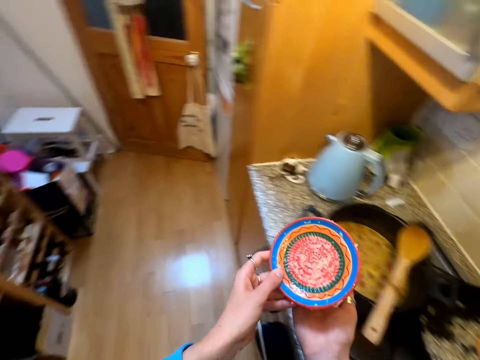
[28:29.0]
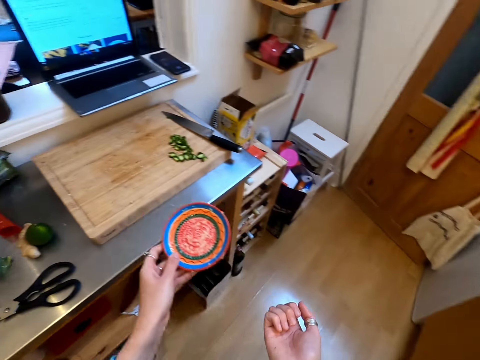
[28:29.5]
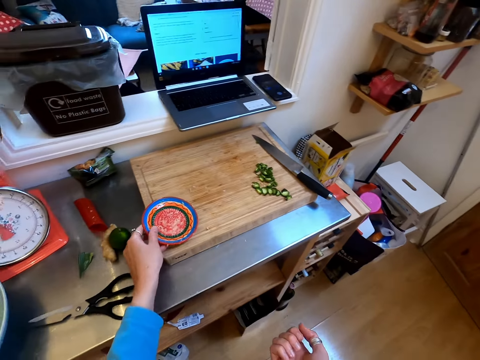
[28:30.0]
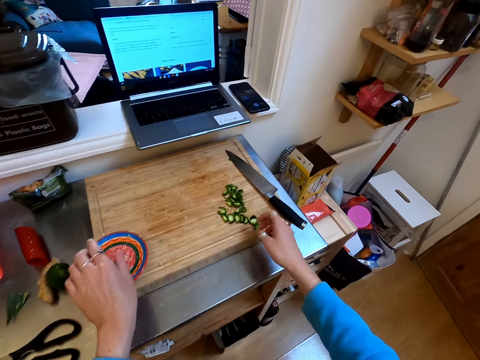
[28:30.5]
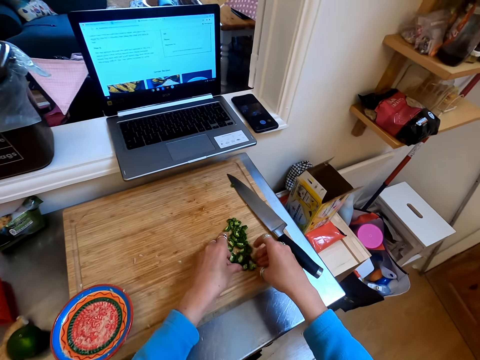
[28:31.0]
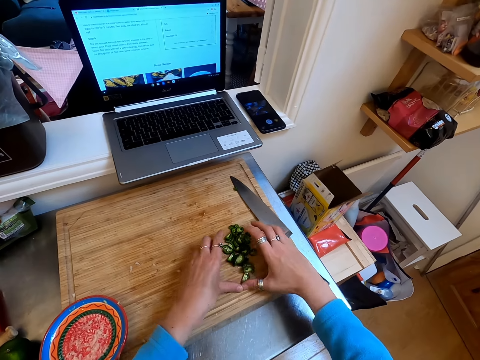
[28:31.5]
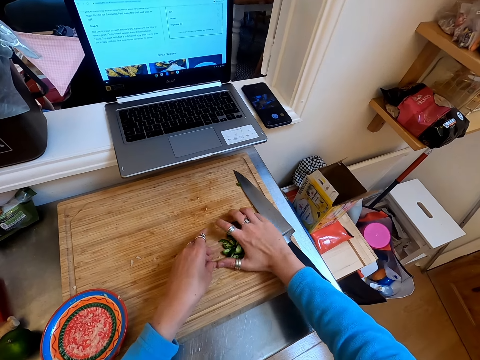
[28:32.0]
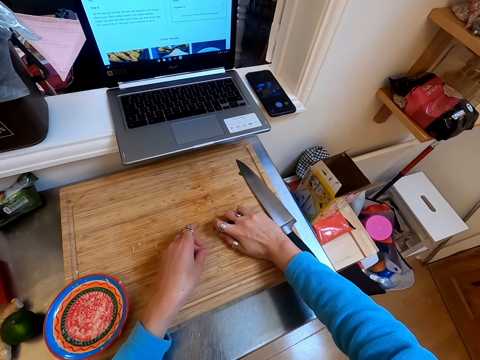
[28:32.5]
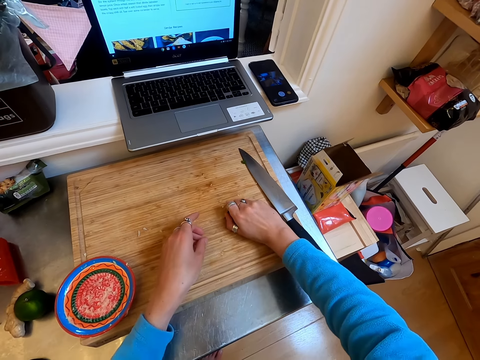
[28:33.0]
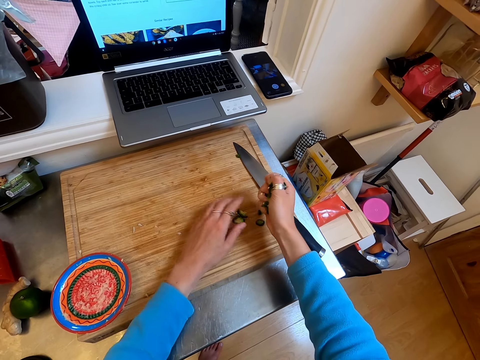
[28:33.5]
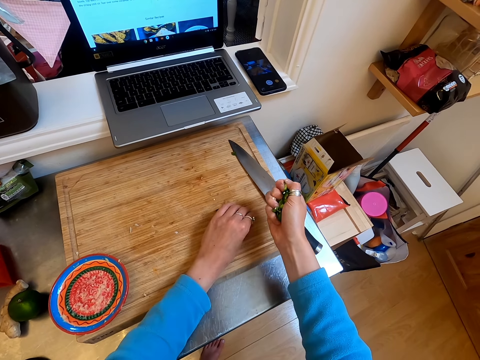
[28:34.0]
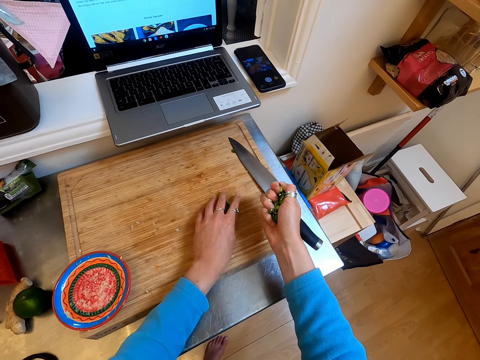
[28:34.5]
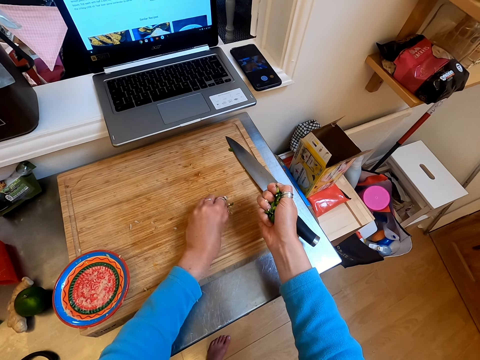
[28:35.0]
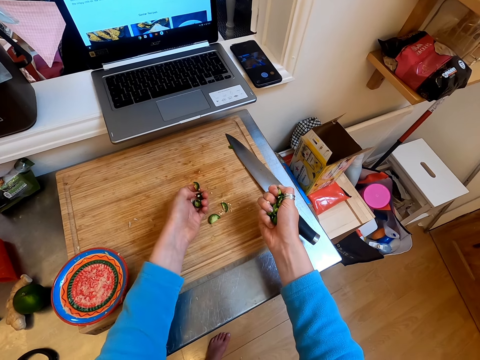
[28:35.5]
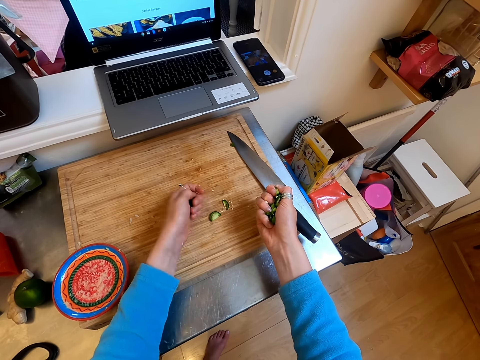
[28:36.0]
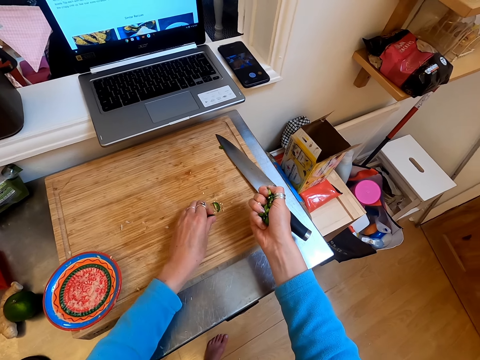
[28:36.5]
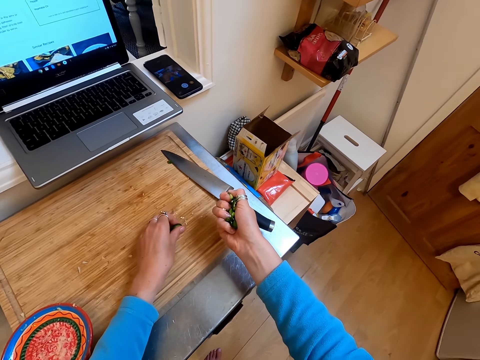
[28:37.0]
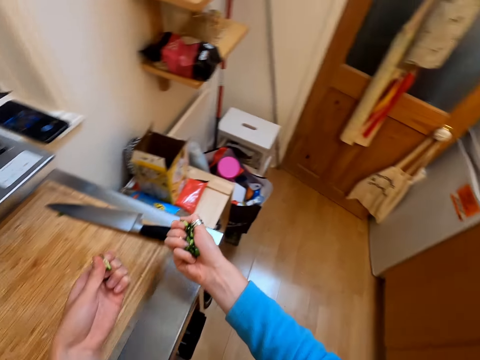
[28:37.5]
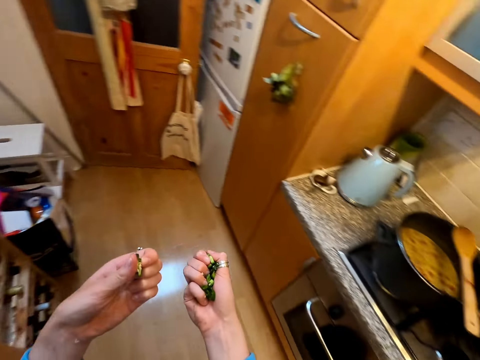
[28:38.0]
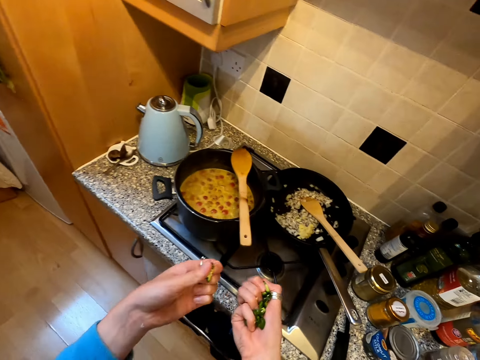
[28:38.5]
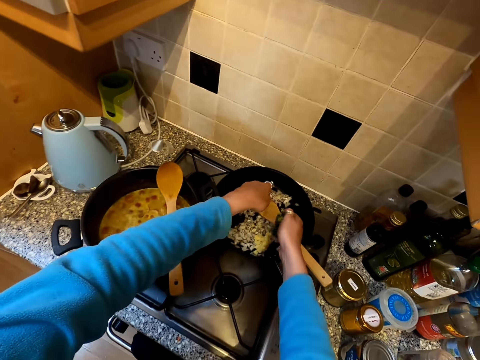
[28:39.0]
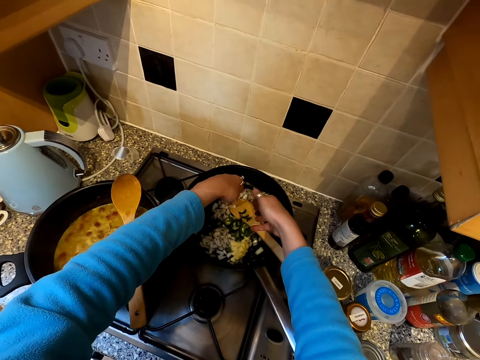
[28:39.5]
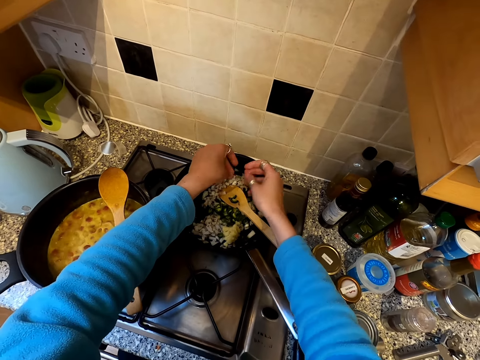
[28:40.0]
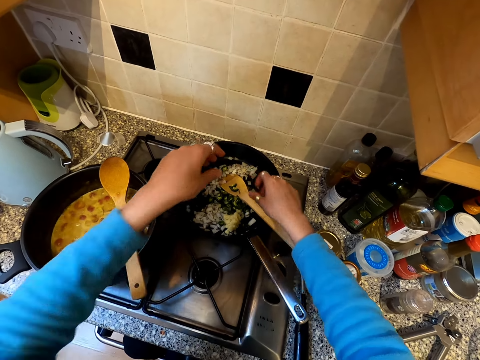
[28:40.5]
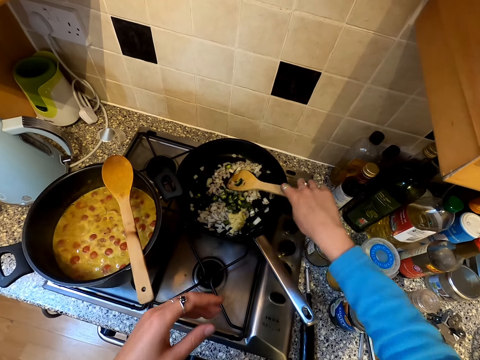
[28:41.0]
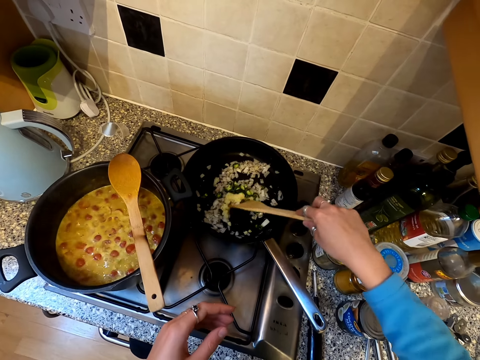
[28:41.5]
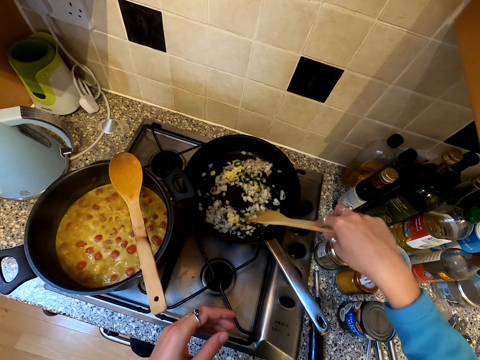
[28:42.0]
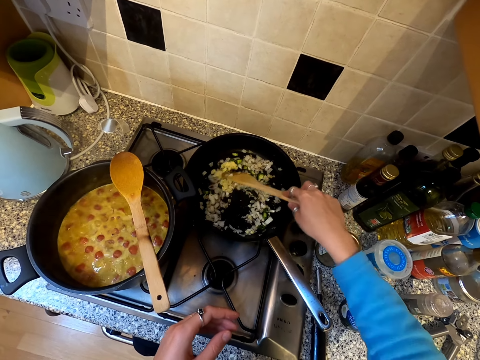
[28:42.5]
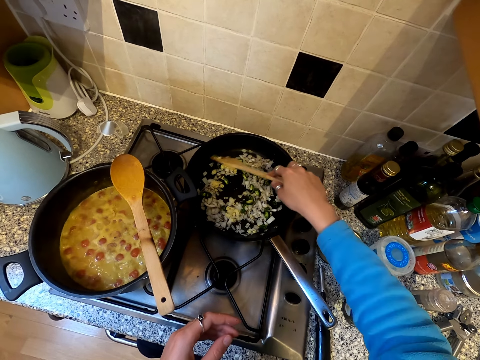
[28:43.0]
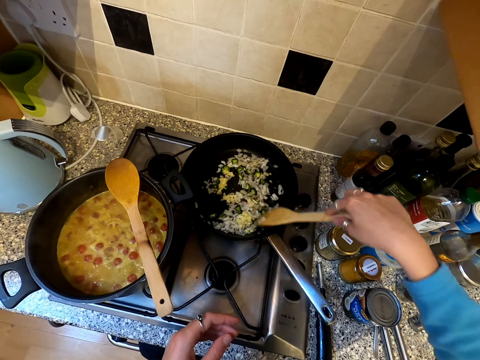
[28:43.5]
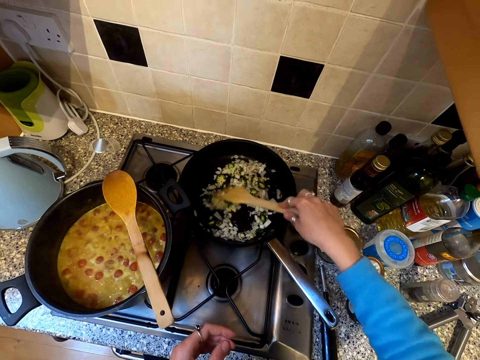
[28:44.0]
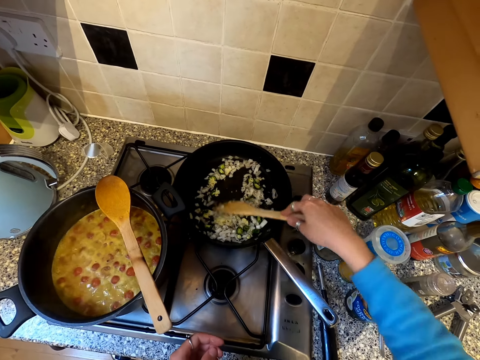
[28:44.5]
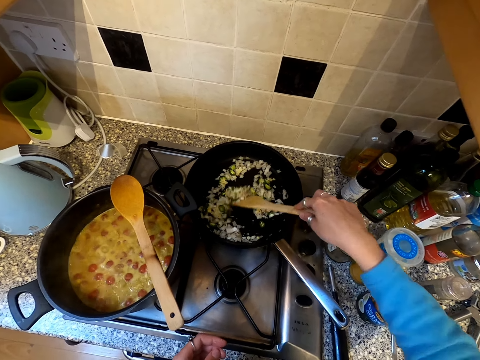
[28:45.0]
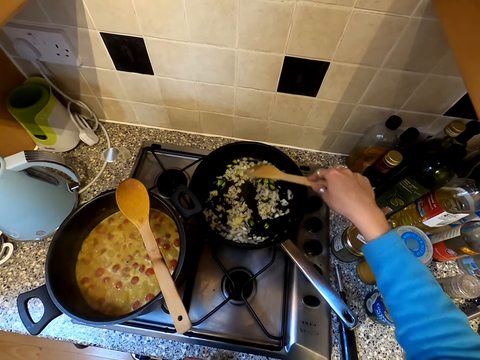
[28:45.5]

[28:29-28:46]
The camera wearer walks in the kitchen. They put the plate on the chopping board. They scoop hot pepper on the chopping board. They pick pieces of the hot pepper on the chopping board. They walk in the kitchen. They add the hot pepper in the cooking pot. They hold the spoon. They stir the garlic, onions, and pepper in the cooking pan.

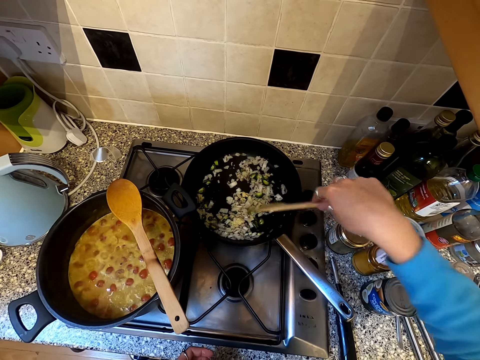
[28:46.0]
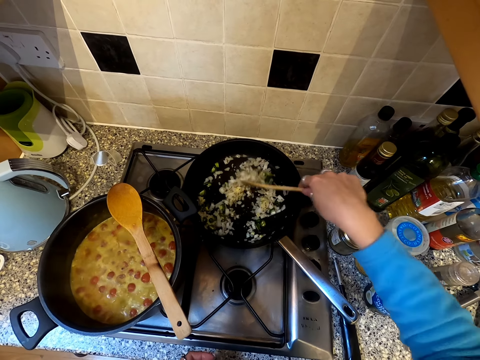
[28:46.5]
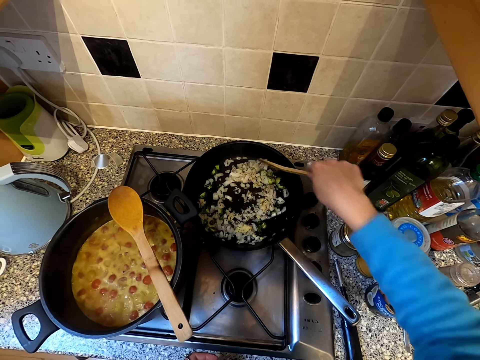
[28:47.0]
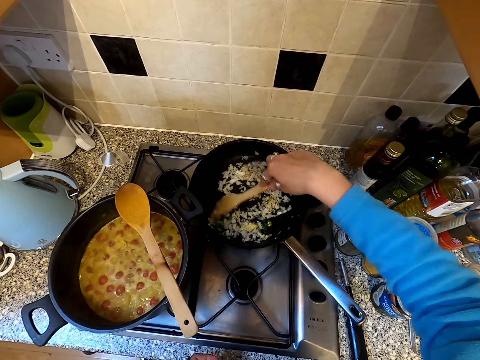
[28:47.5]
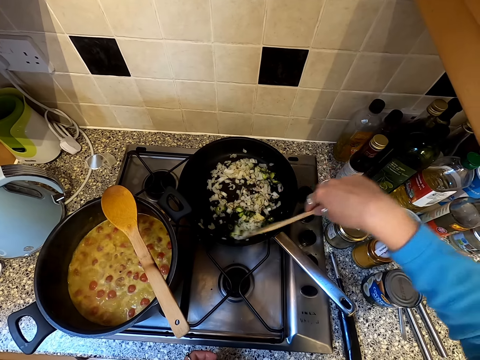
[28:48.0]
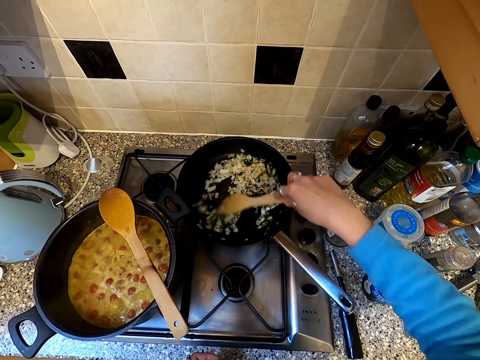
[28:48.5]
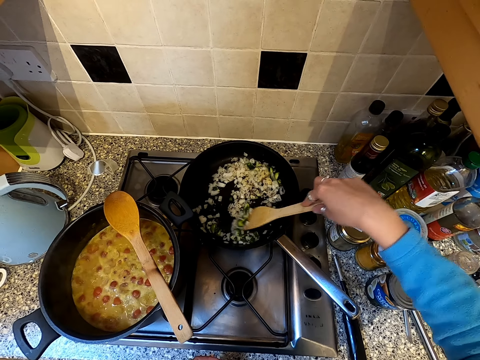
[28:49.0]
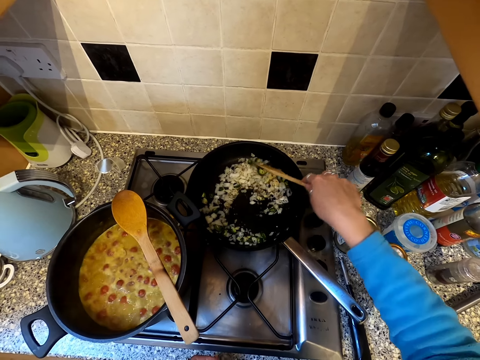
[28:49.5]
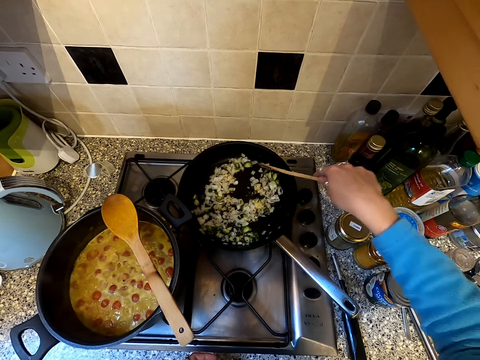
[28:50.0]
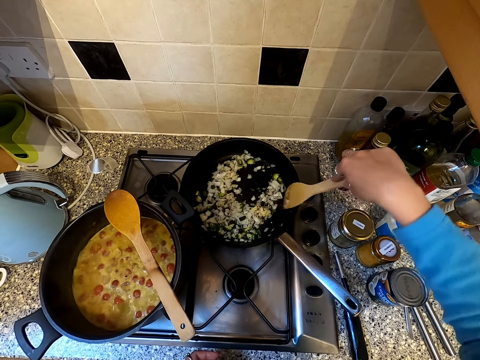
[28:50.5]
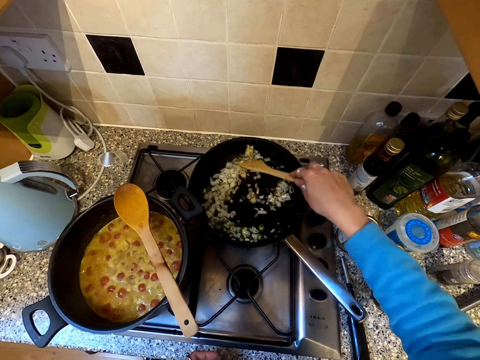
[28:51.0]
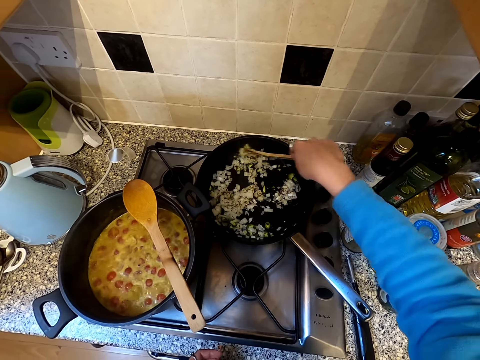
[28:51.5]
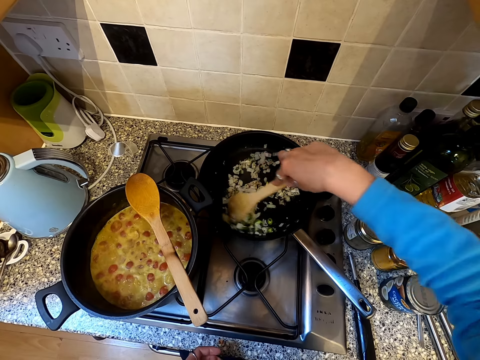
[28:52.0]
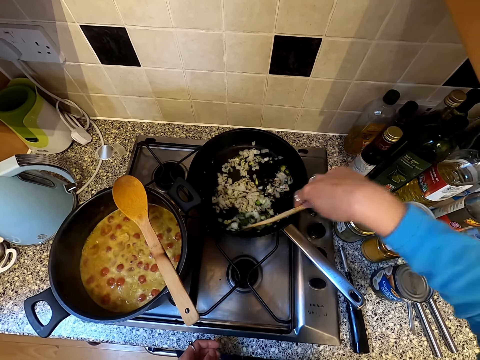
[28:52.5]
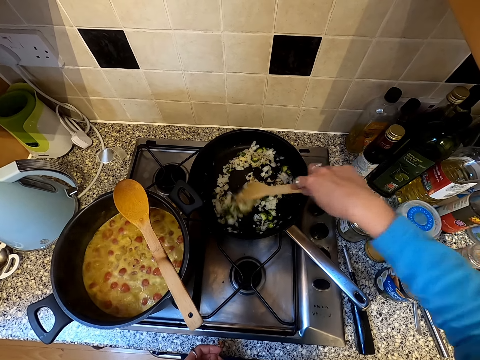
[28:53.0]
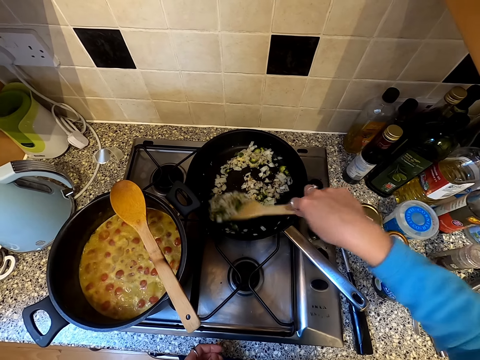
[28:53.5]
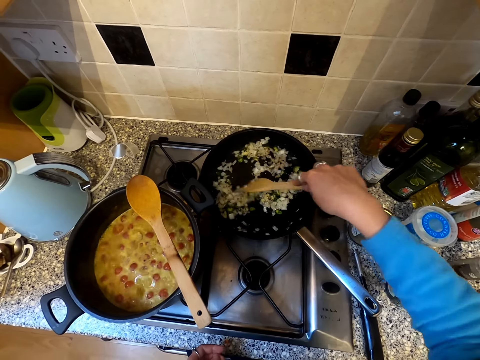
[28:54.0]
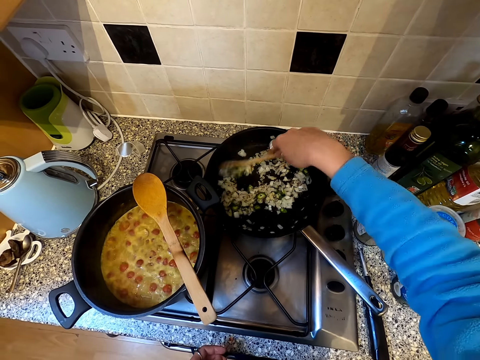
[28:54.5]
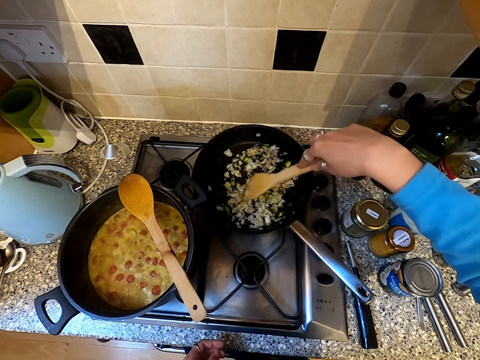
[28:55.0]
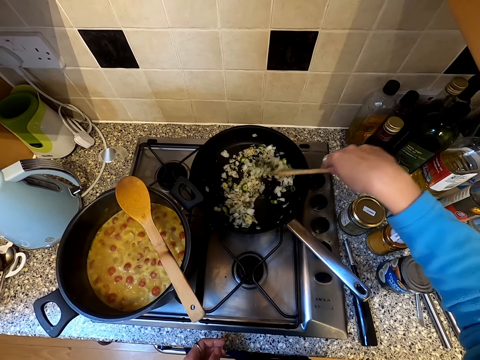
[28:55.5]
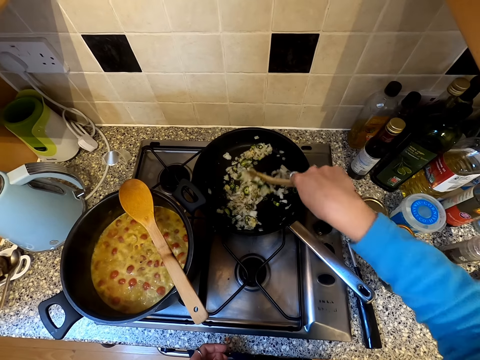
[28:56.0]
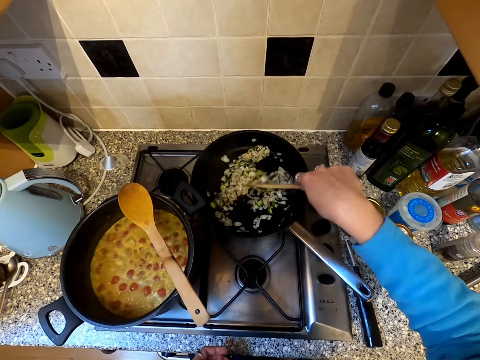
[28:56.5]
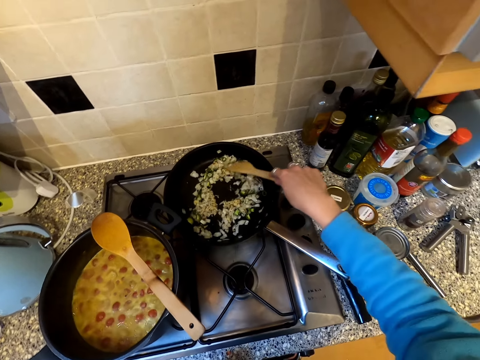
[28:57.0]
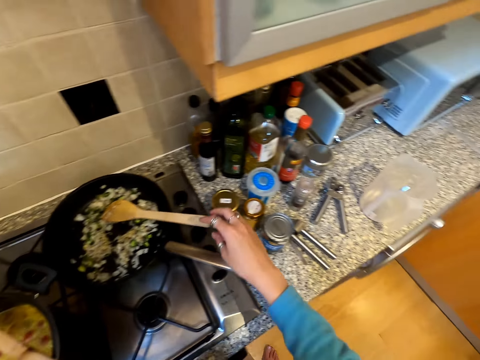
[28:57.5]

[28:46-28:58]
The camera wearer drops the cooking stick in the cooking pot.
